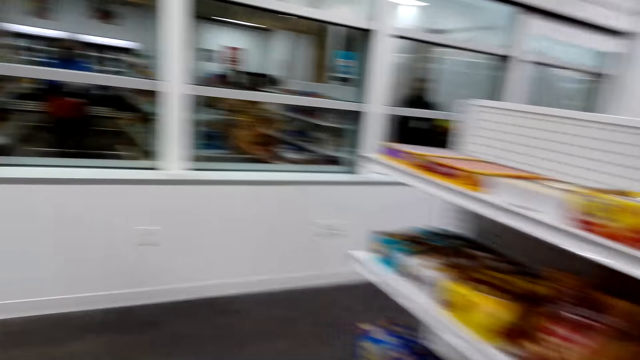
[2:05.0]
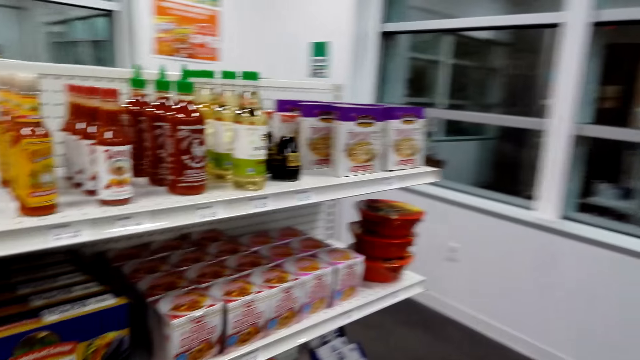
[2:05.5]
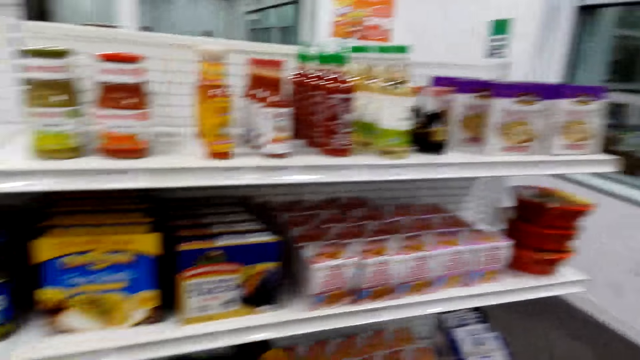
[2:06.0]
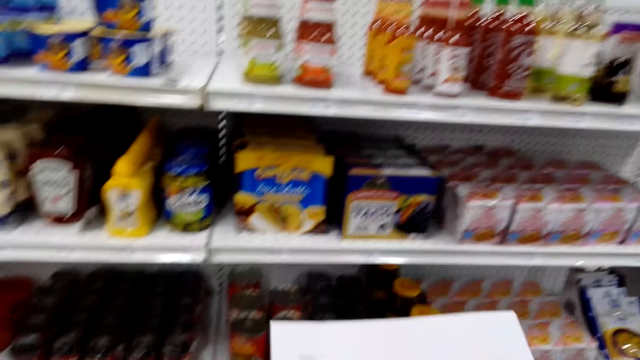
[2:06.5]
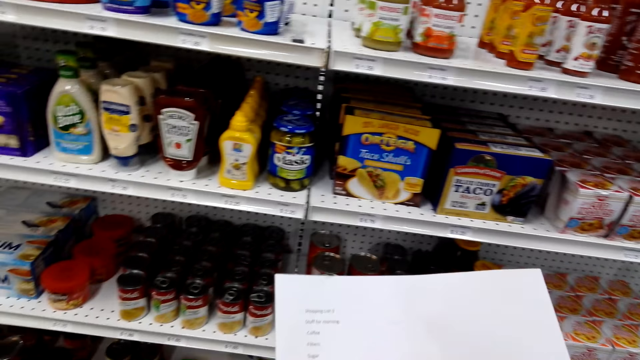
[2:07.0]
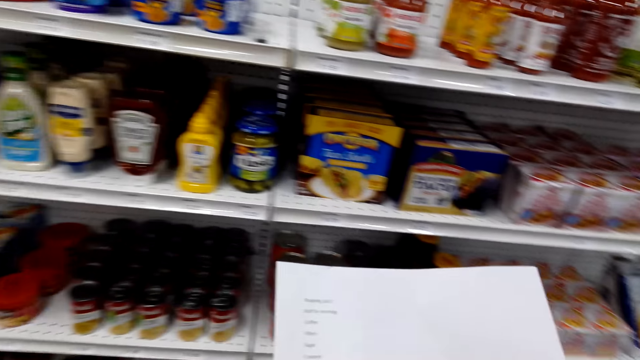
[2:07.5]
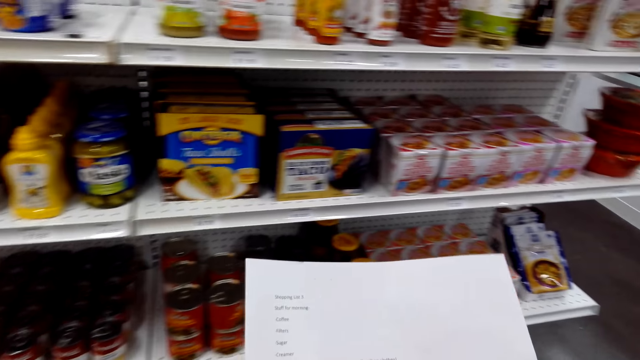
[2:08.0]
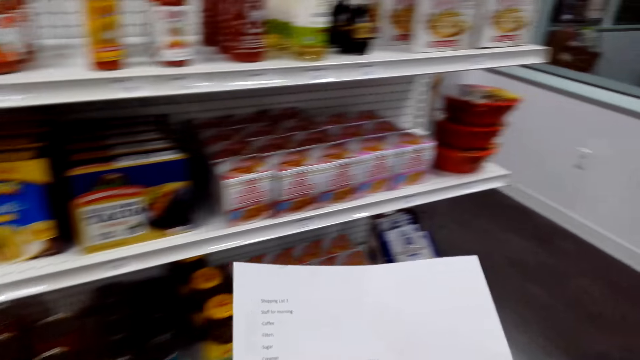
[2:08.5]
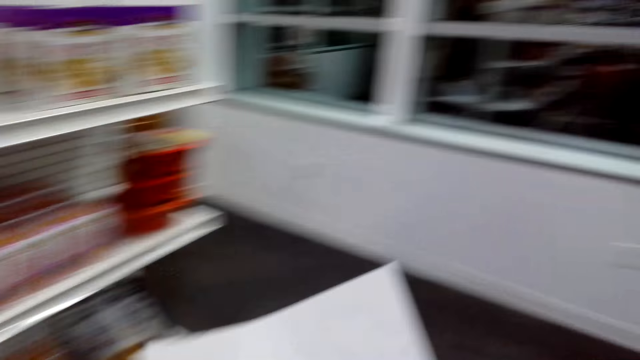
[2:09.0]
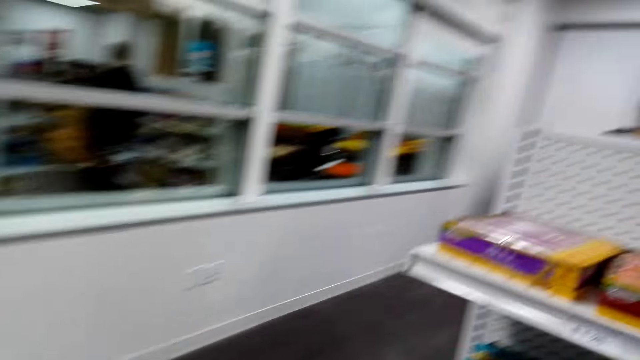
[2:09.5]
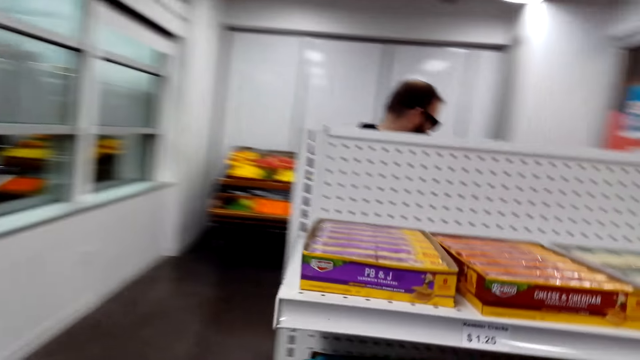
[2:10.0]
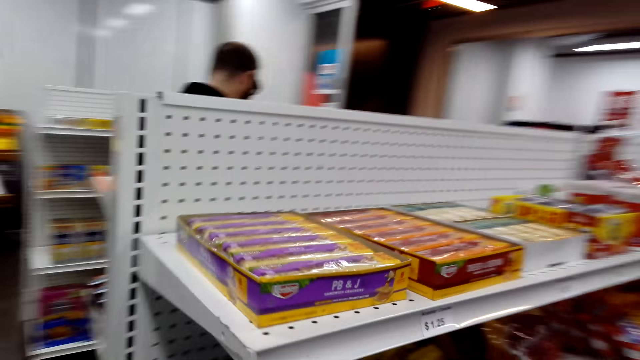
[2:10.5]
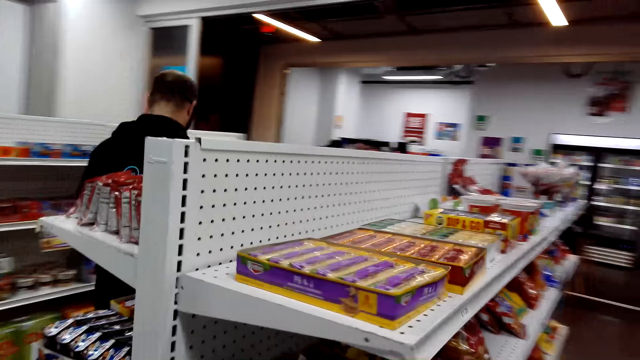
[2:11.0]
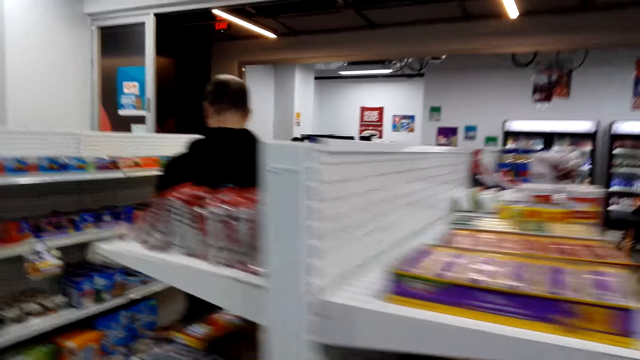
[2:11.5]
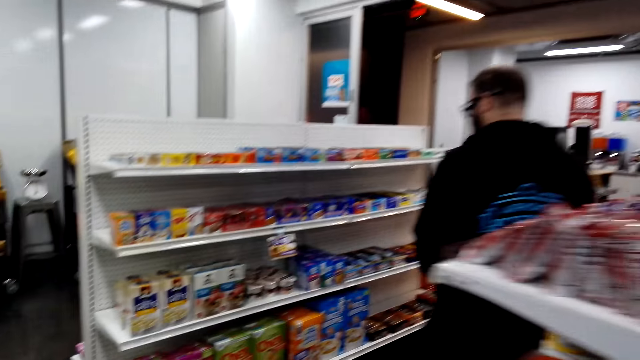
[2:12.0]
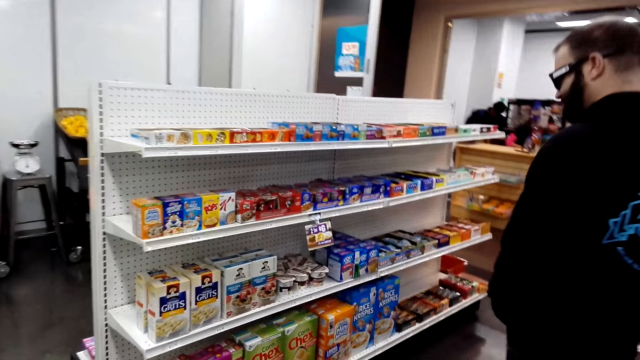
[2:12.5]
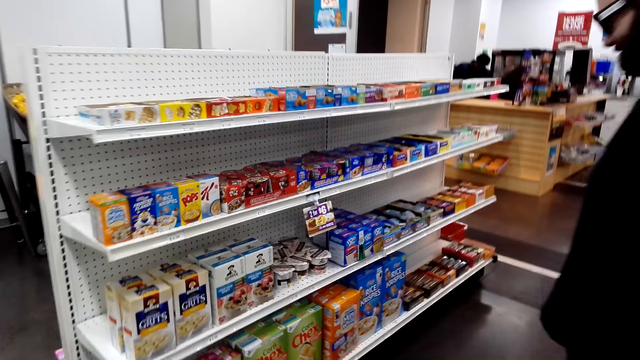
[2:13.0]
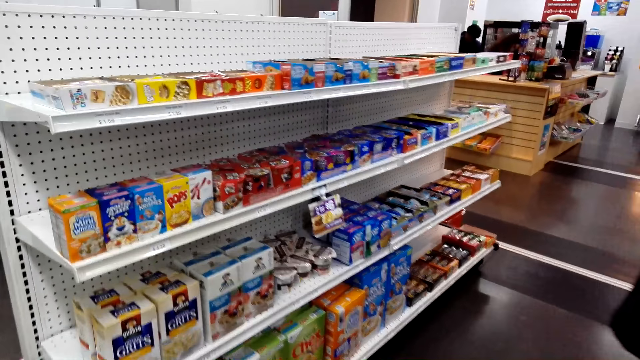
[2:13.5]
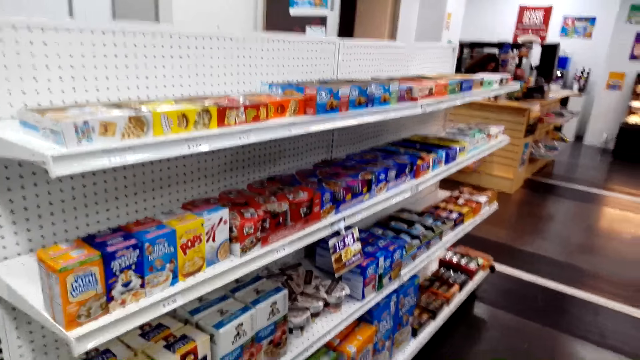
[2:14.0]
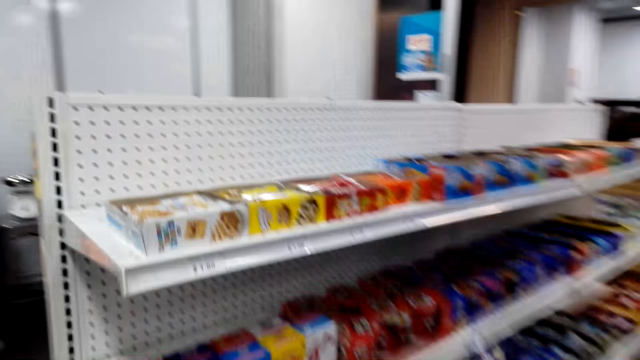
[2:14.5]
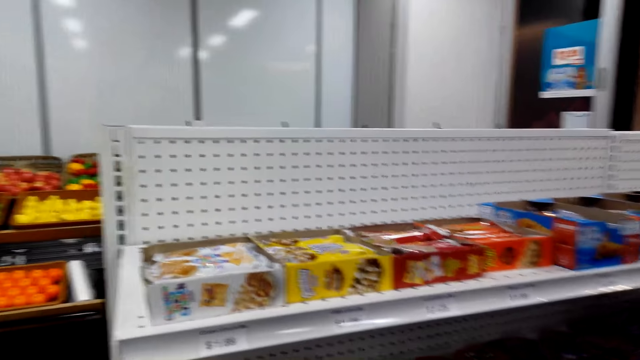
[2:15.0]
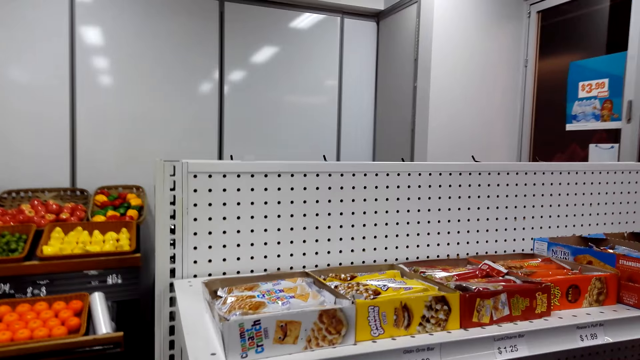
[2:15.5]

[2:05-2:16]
The camera wearer walks around the room. They look at the piece of paper. They move around.

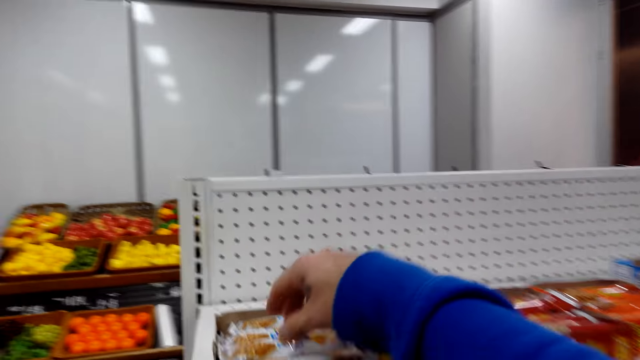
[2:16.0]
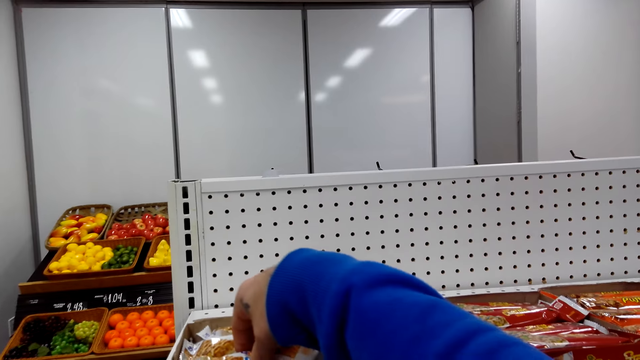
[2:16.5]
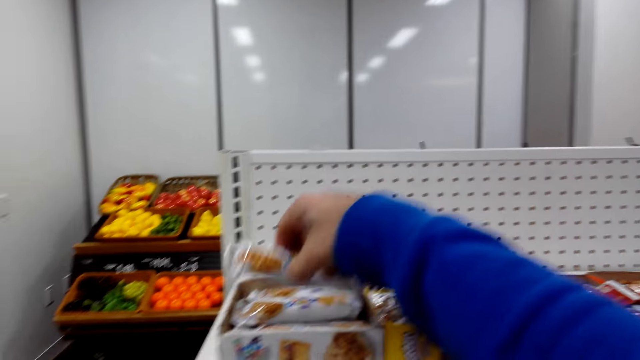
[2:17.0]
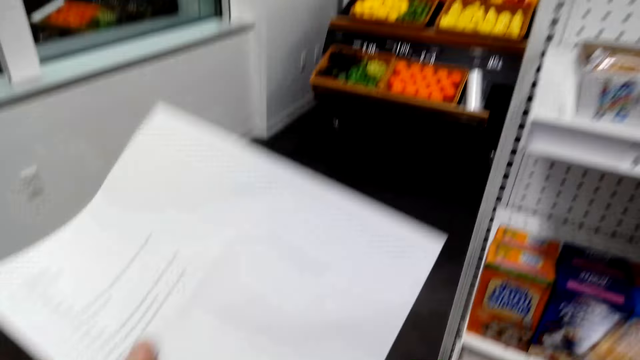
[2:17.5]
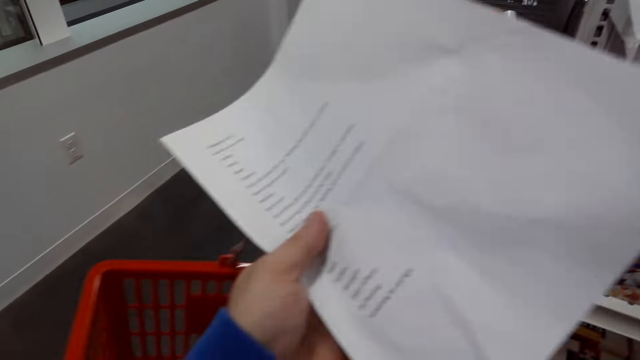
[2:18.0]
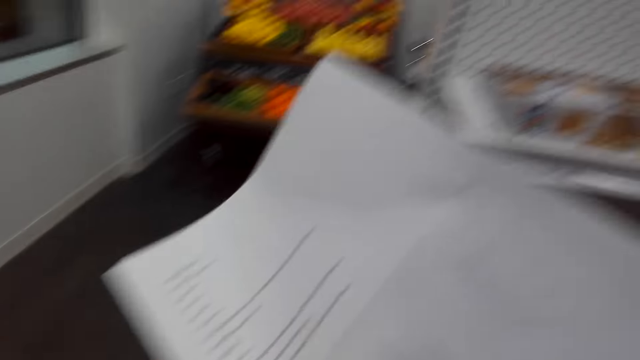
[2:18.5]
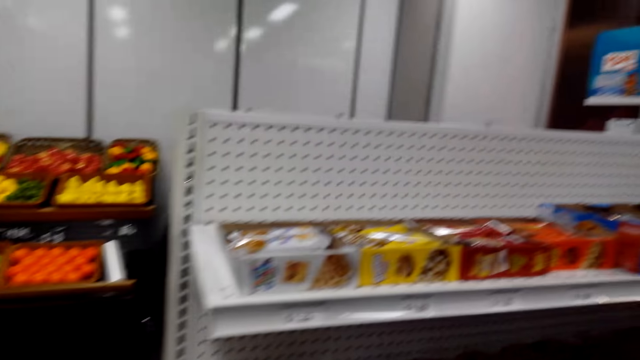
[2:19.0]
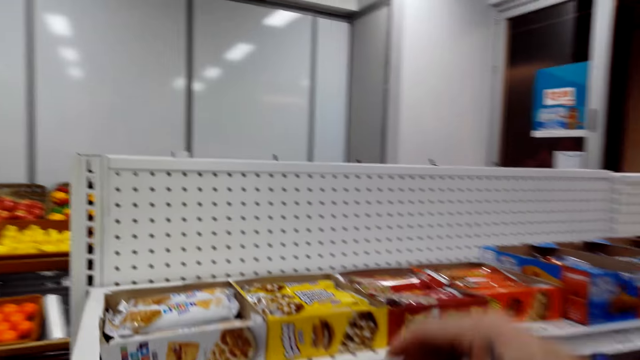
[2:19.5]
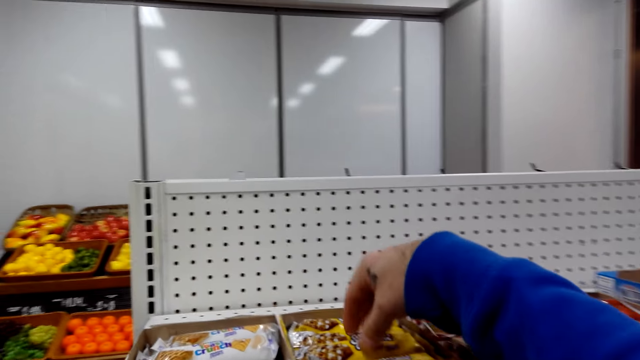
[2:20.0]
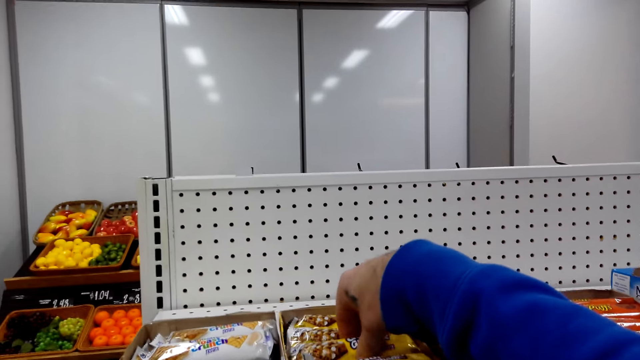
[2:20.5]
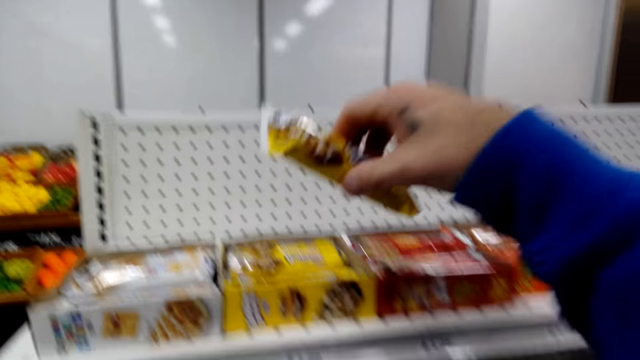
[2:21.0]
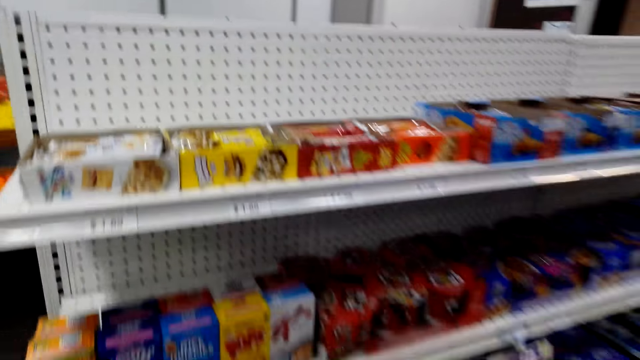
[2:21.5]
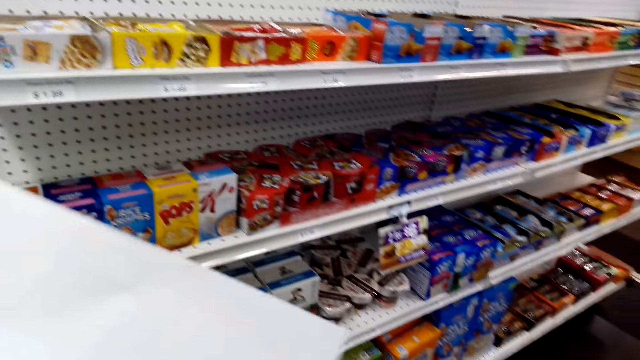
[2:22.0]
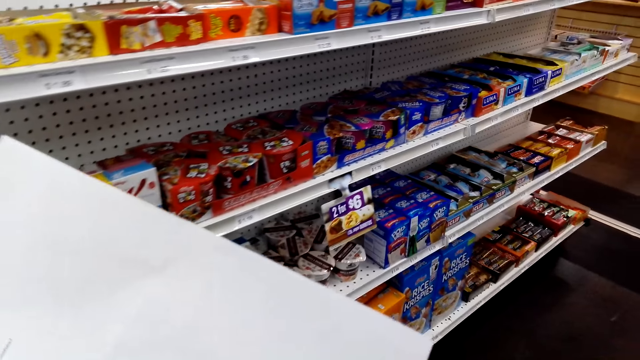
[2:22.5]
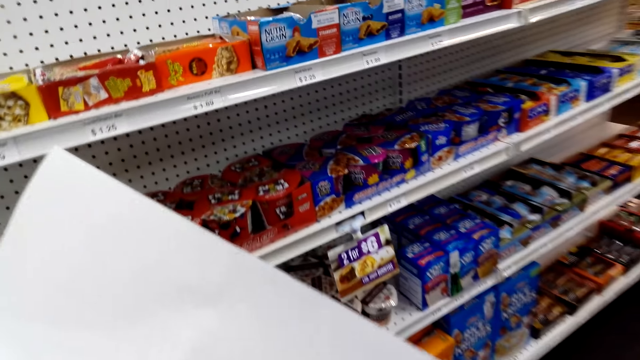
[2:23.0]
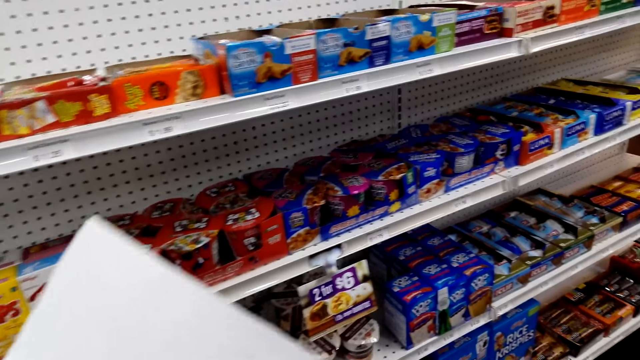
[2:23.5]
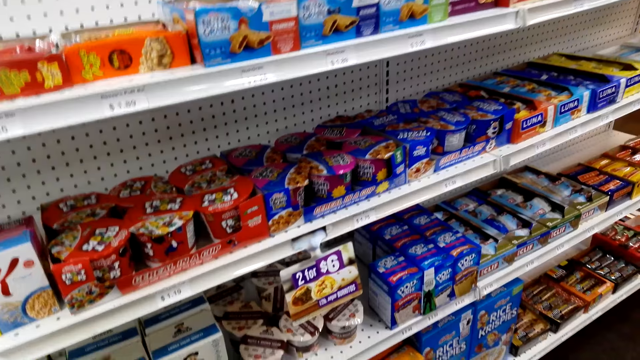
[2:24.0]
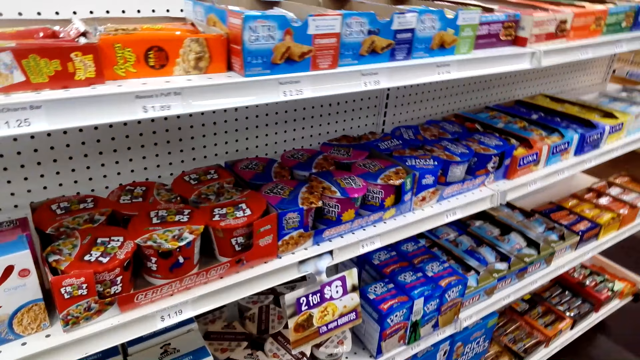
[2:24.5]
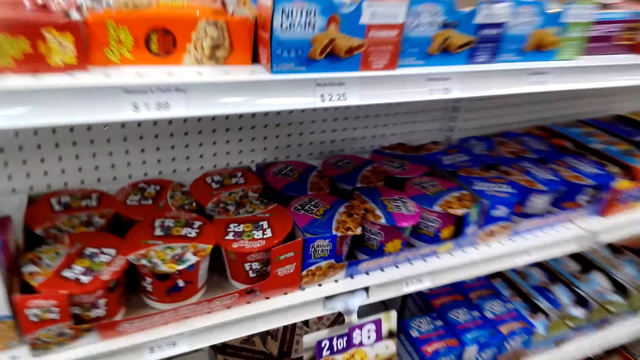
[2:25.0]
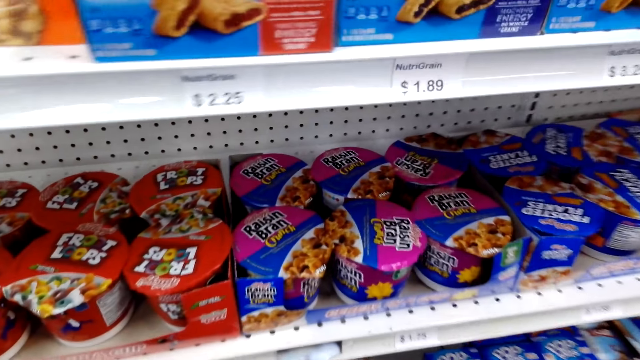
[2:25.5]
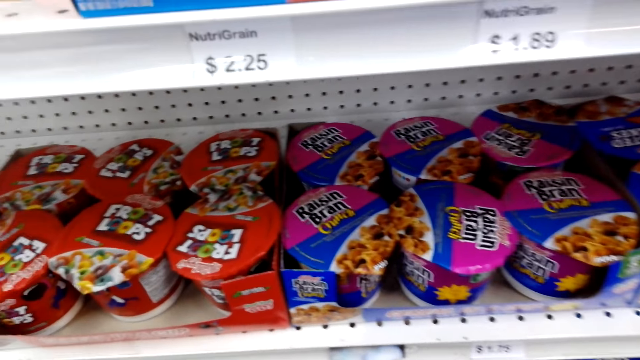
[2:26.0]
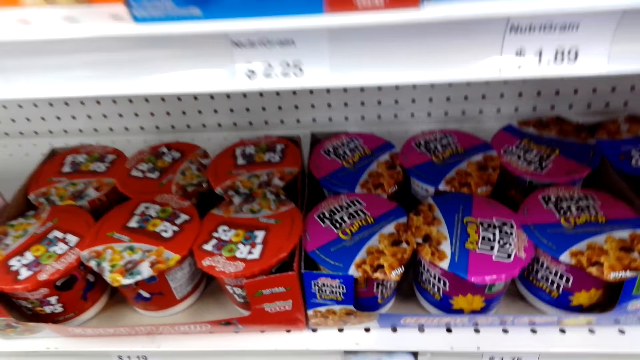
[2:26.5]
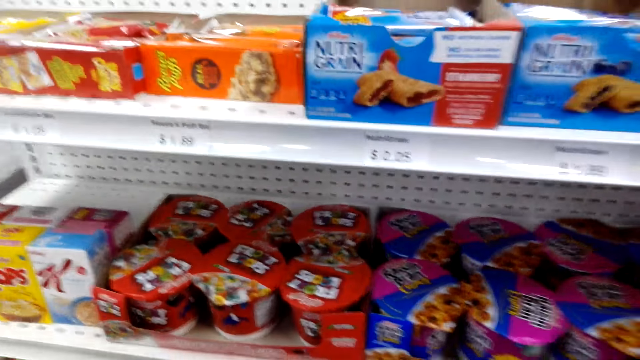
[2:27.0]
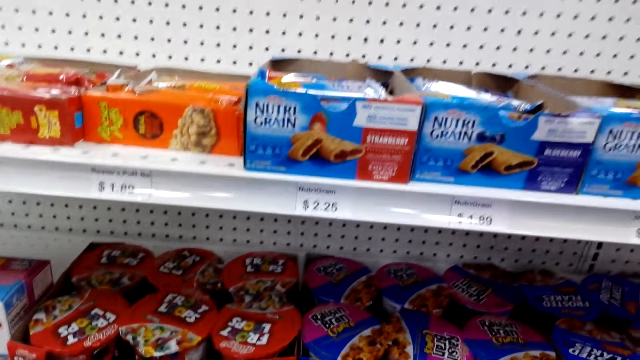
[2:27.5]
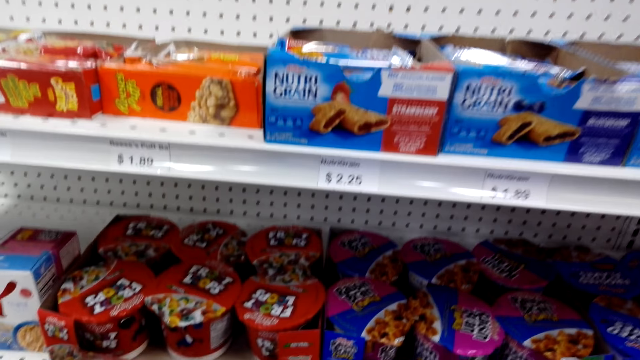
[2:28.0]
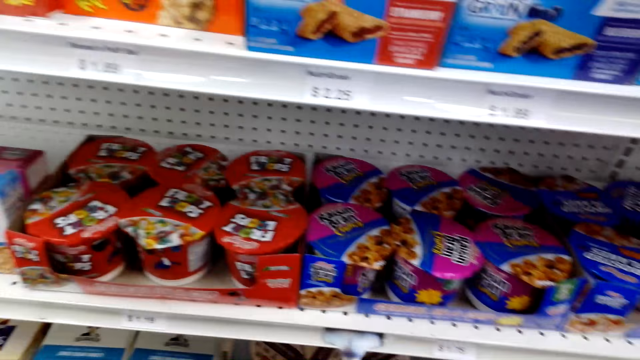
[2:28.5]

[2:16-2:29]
The camera wearer picks the packet from the shelf. They drop the item in the basket. They pick the biscuit from the shelf. They put the biscuit in the trolley. They look around.
